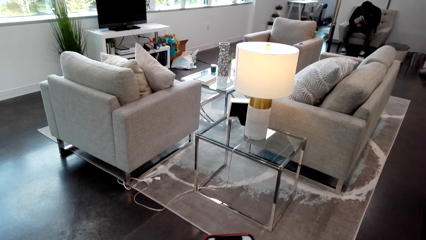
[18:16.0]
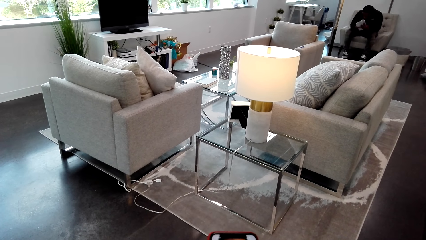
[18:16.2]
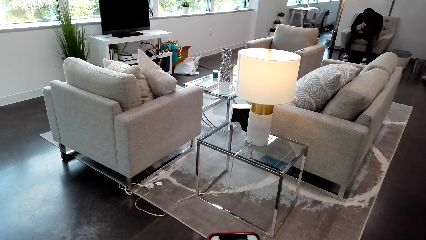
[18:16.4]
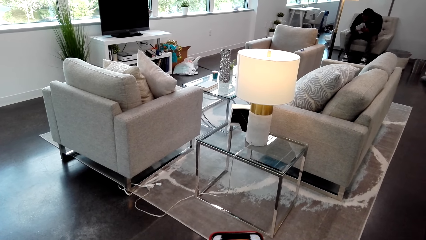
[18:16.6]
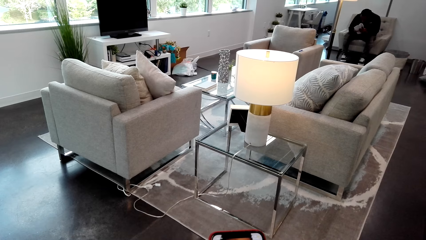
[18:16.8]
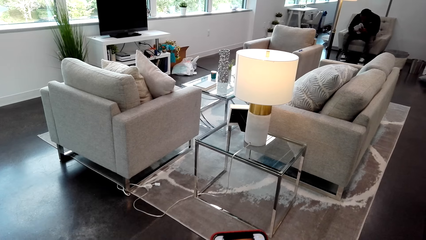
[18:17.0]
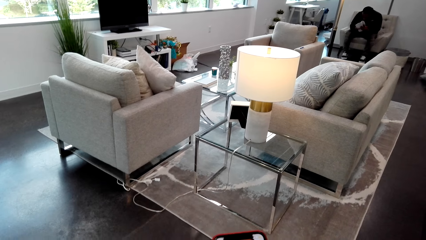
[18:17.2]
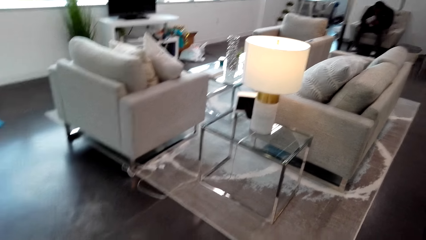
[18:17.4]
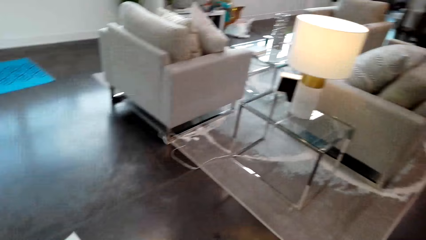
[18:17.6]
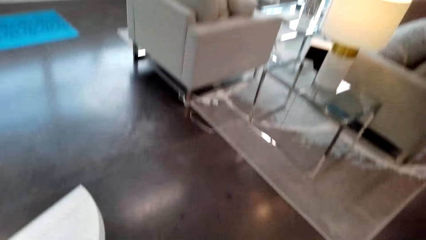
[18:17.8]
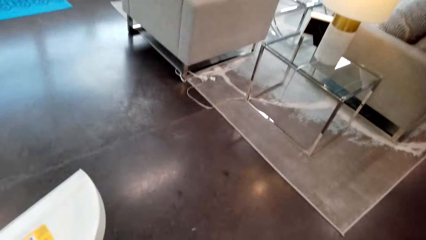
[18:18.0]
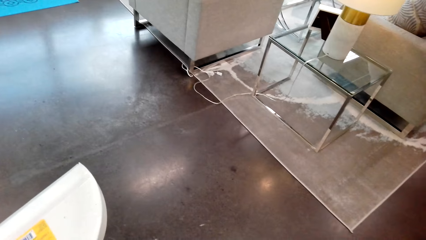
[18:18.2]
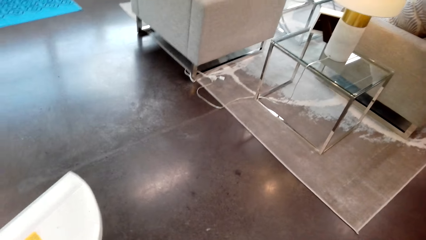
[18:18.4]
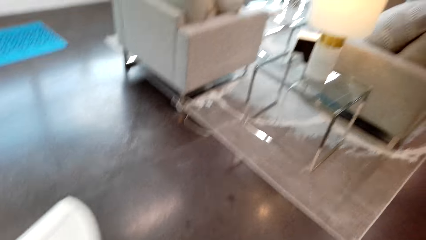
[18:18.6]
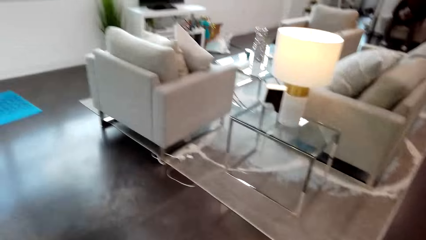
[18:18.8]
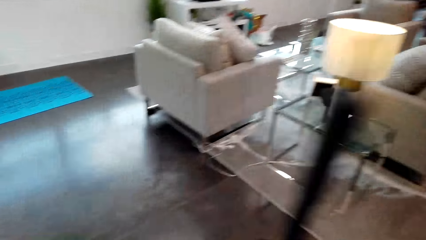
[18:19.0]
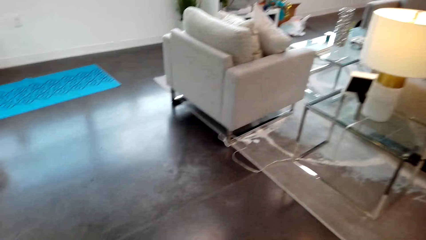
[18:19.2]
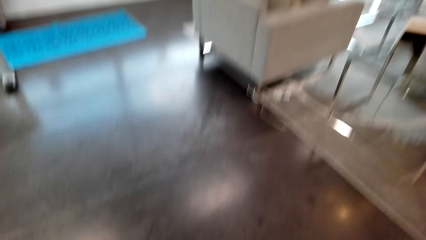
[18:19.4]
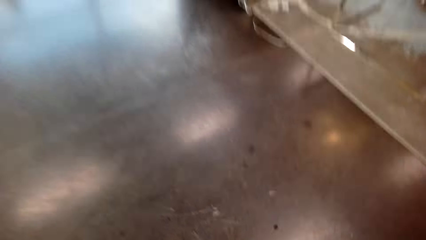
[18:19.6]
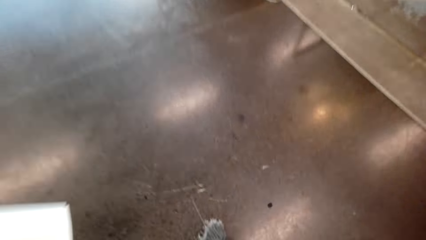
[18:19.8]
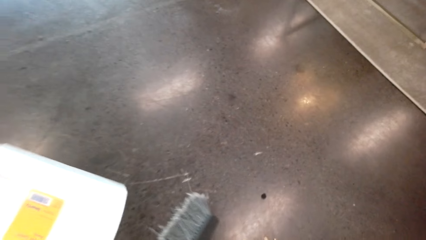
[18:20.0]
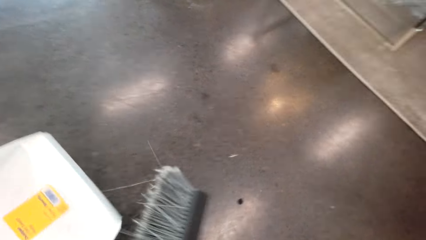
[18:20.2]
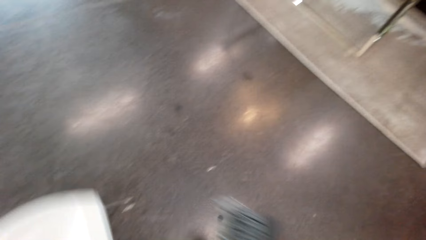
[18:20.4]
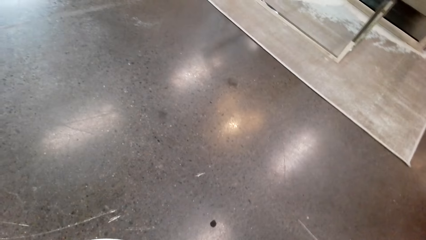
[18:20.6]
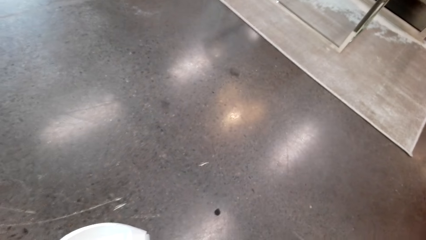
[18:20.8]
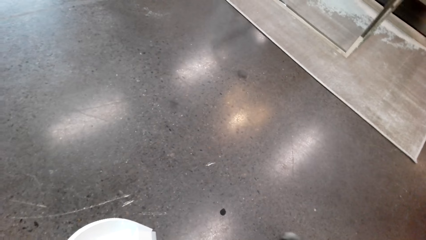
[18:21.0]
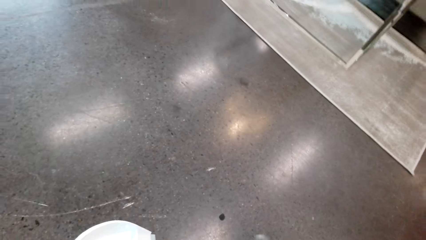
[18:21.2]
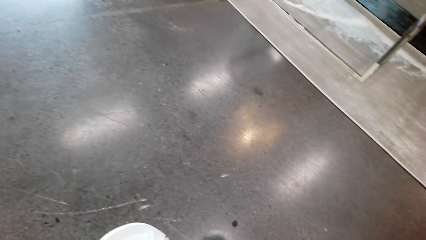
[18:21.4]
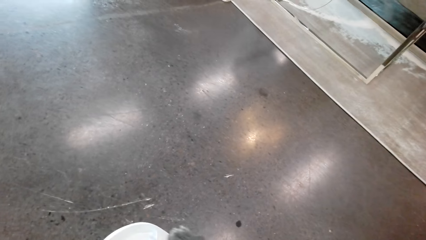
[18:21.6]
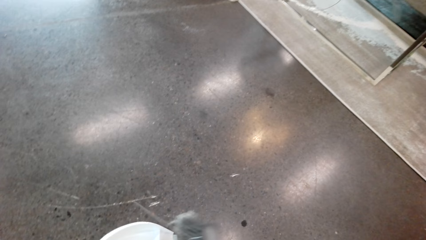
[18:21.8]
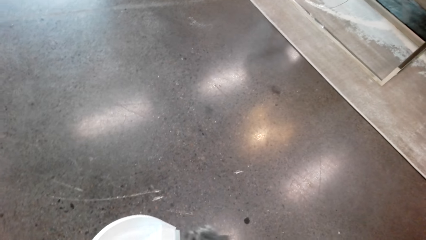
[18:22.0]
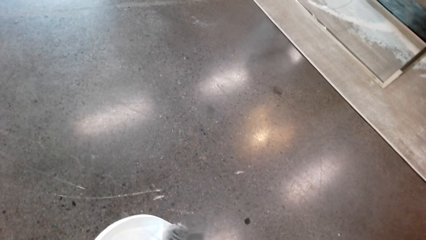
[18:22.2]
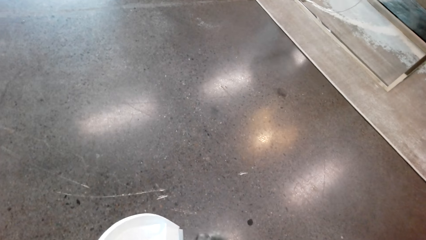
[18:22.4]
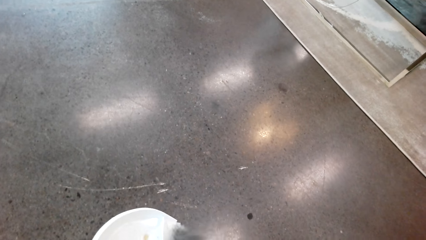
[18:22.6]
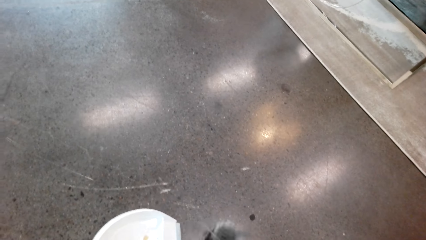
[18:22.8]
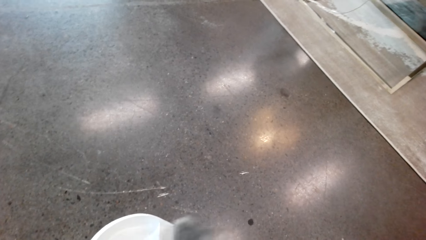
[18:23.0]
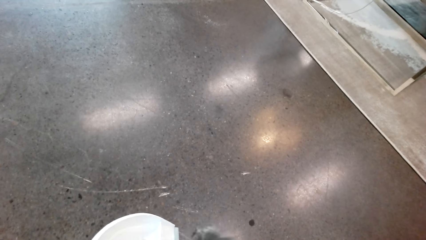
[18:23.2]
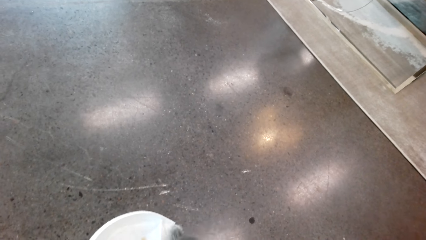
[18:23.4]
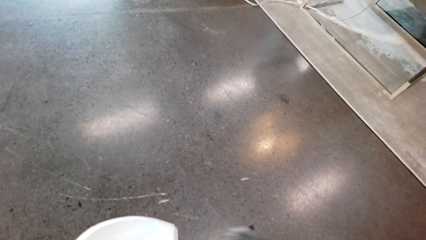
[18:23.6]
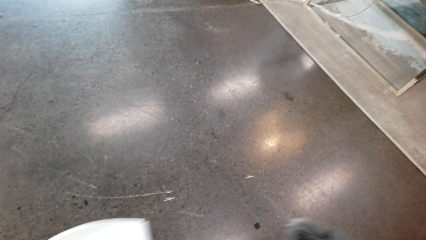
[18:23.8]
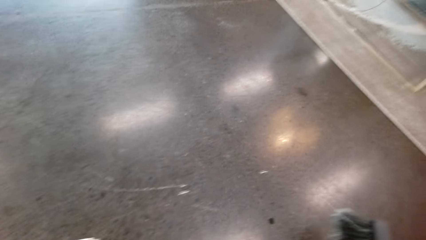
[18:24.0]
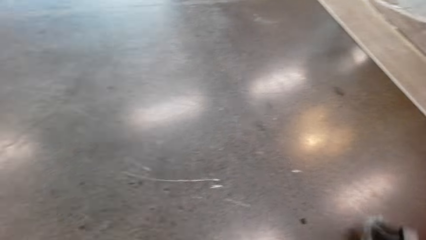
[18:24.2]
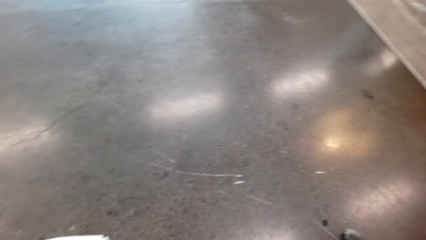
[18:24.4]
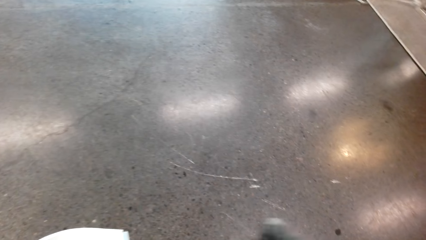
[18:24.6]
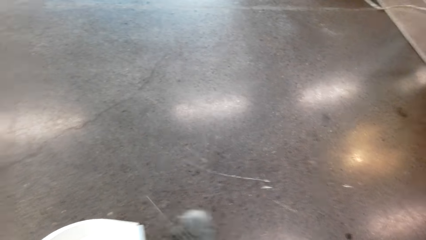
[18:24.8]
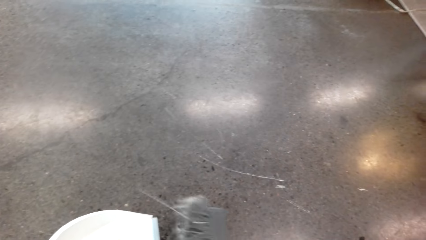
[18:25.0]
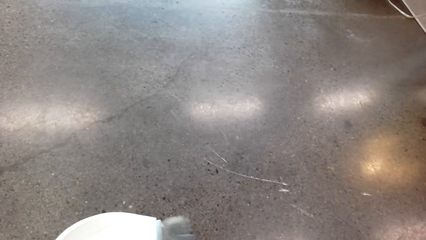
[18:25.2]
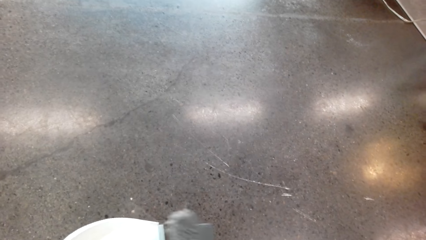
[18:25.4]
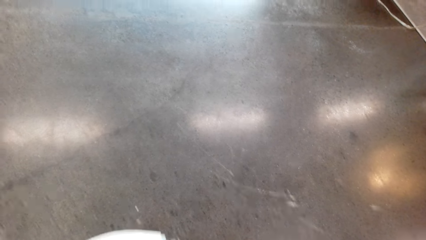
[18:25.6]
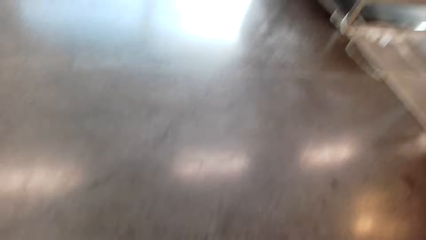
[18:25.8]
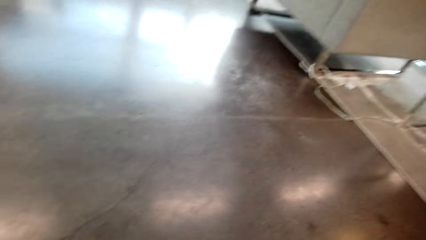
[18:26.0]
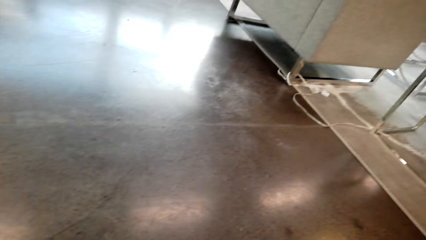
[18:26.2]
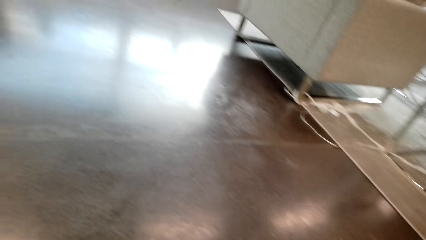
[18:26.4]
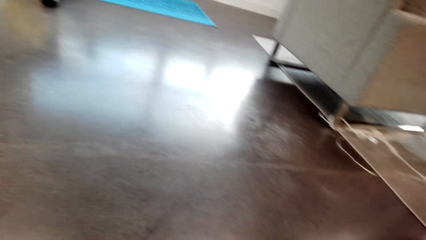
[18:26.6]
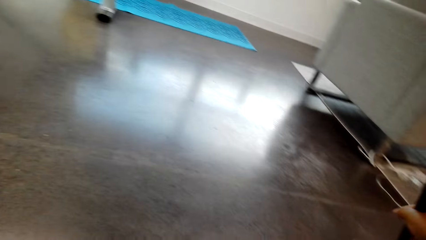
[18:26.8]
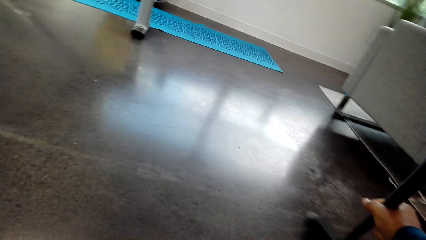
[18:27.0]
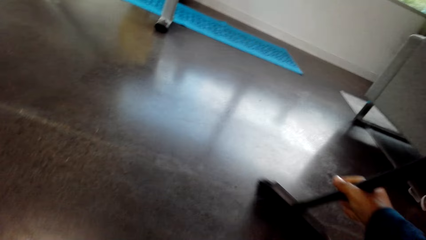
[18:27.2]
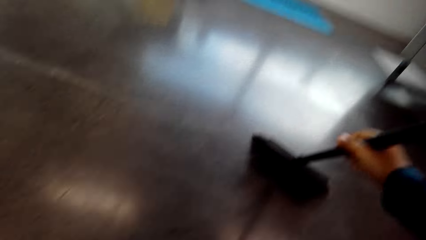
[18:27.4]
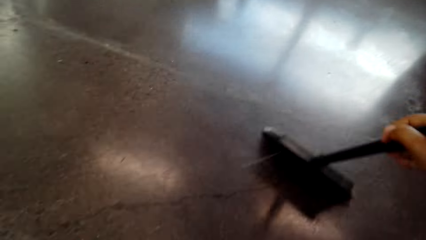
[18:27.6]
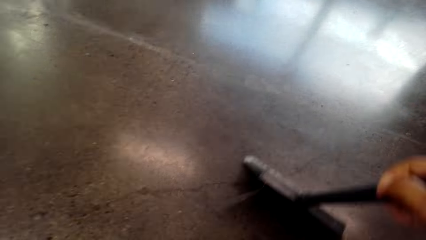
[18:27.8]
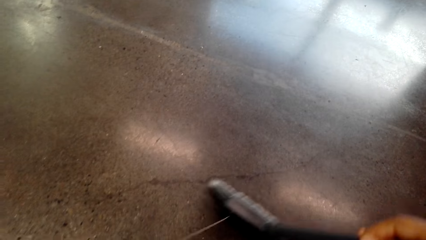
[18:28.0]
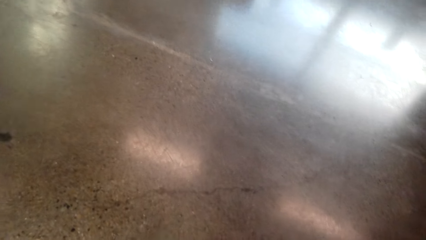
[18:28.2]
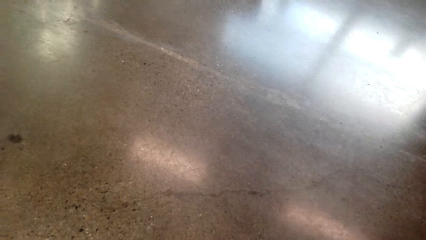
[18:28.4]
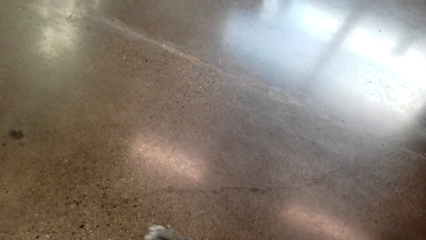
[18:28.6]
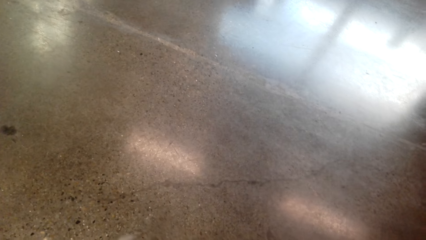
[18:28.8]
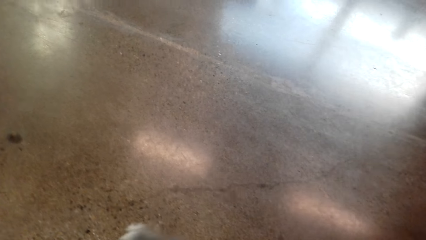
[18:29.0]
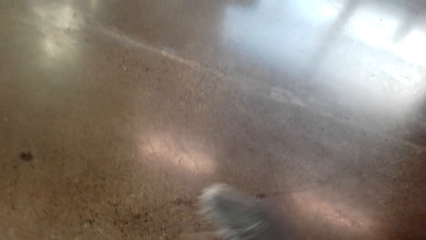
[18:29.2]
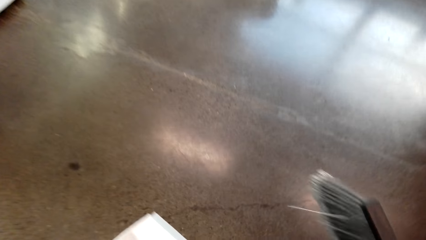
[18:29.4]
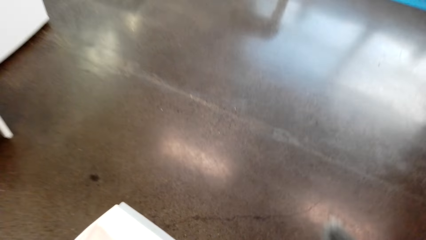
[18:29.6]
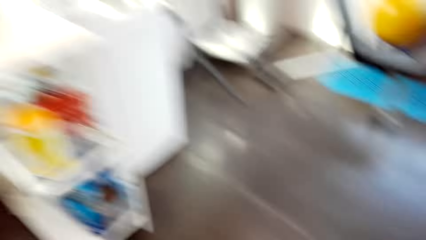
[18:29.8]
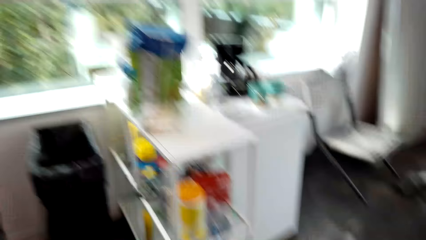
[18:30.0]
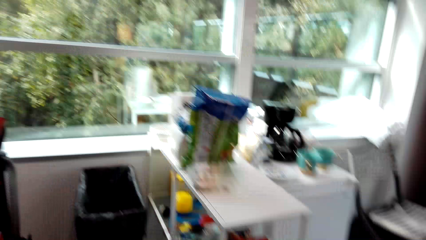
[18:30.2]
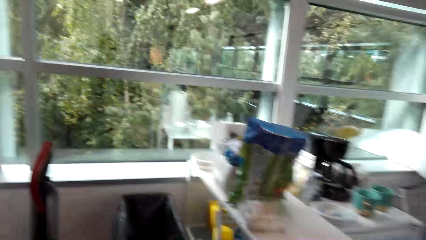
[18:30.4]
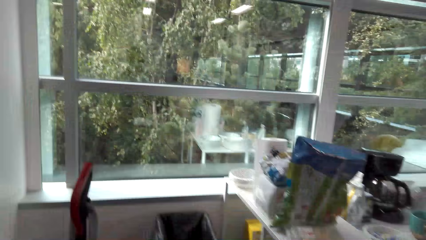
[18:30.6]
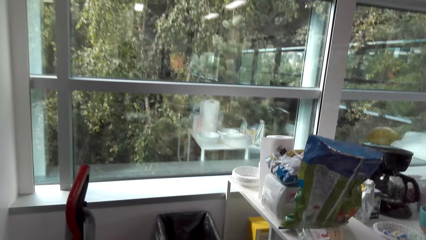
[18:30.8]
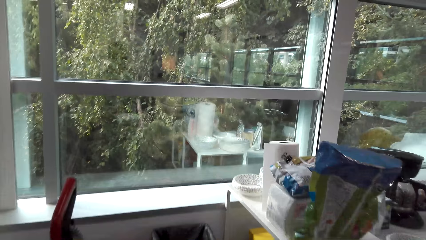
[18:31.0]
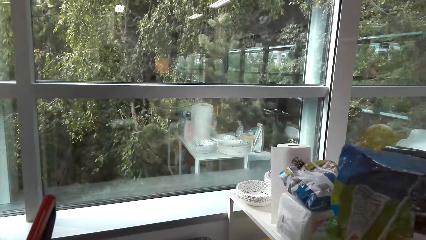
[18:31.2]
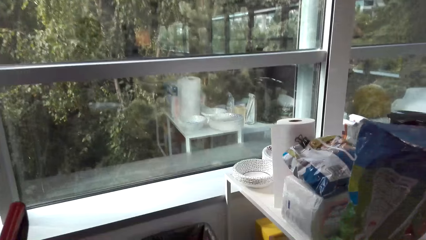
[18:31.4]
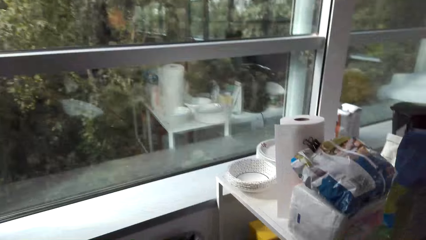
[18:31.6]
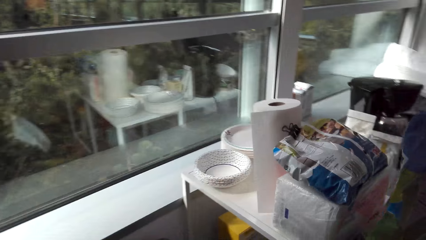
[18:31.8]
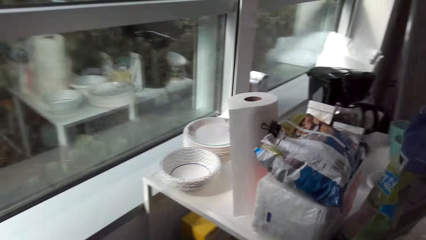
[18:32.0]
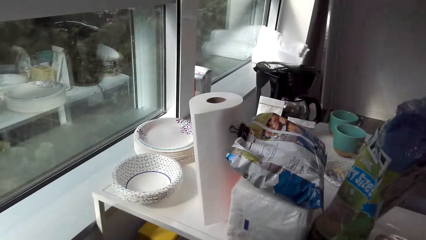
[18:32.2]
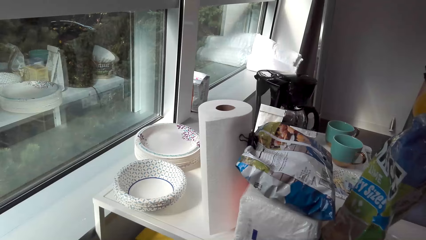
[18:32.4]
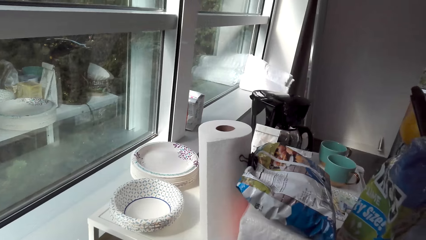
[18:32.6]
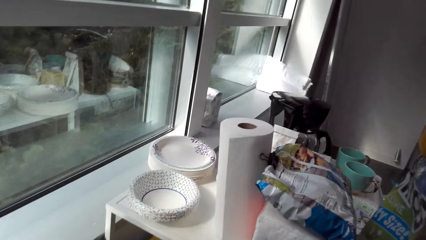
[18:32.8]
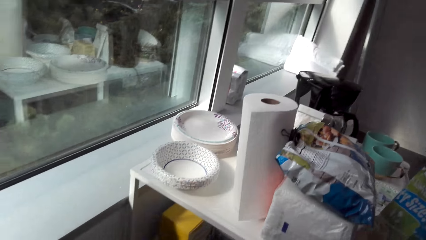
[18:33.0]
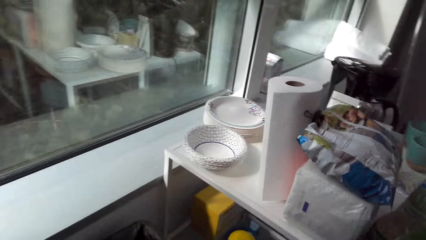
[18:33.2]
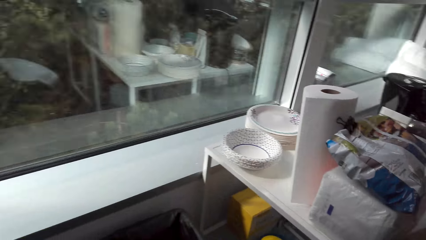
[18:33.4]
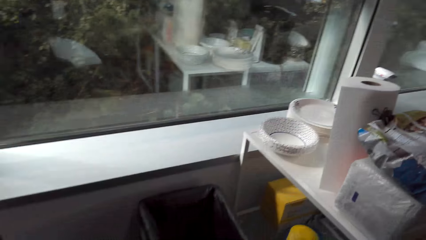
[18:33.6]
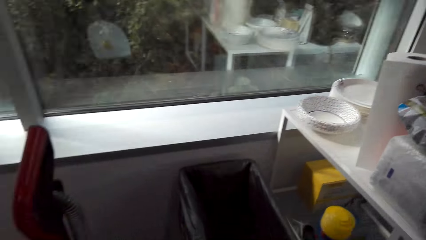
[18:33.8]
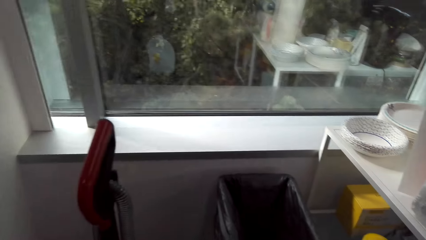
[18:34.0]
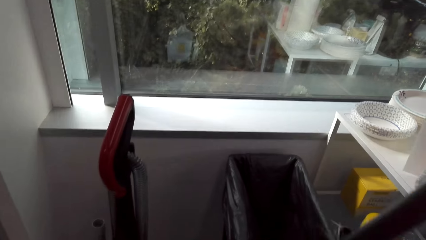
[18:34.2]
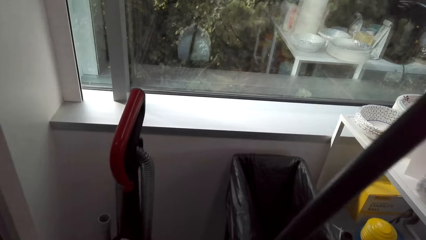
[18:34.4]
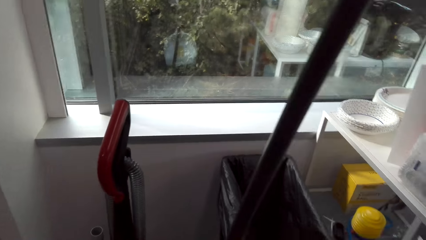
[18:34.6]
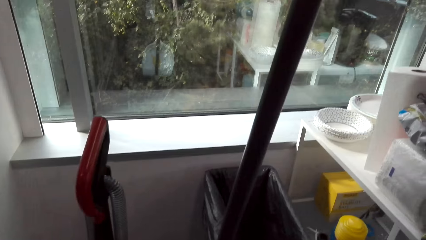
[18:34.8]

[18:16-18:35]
The camera wearer lowers the phone. They swipe the floor with a hand broom towards the dustpan. They move around. They dispose the dust from the dustpan to the dust bin.
